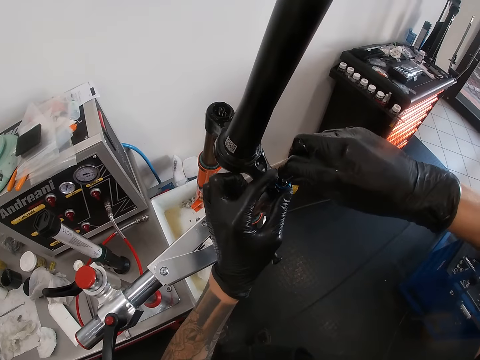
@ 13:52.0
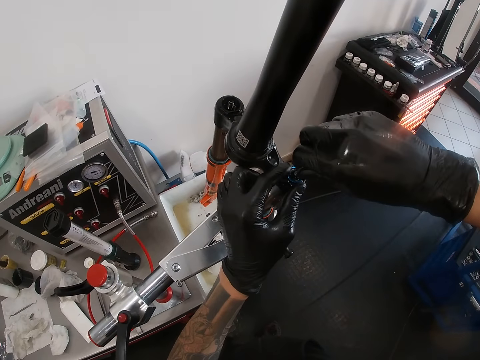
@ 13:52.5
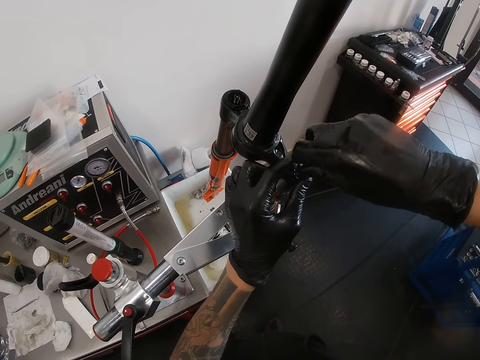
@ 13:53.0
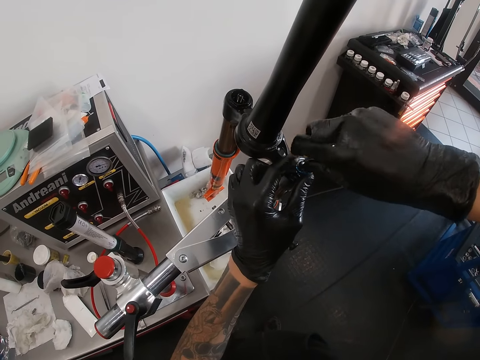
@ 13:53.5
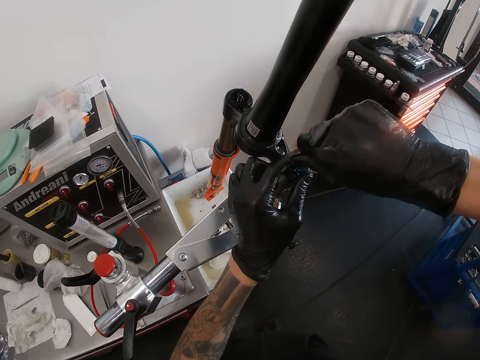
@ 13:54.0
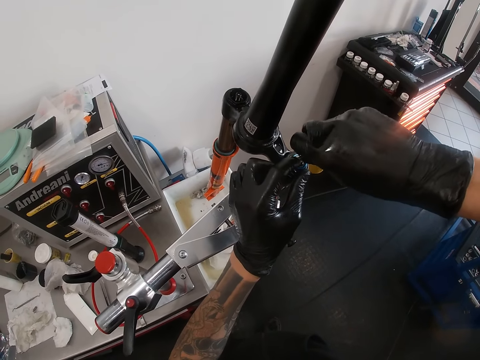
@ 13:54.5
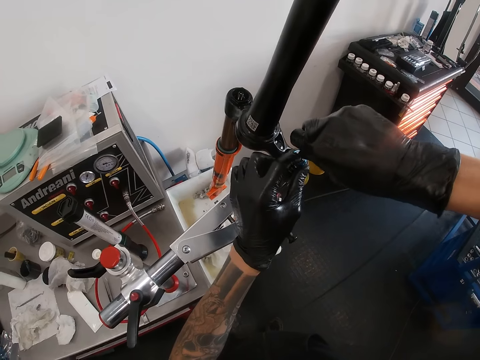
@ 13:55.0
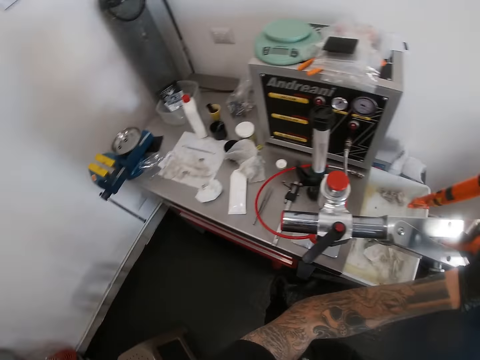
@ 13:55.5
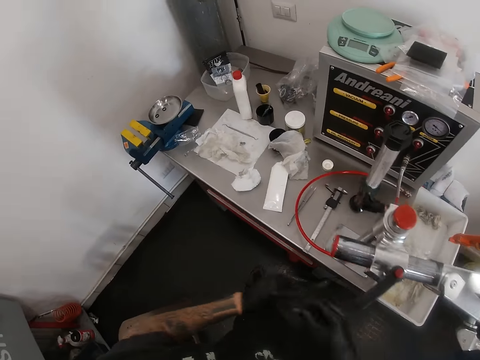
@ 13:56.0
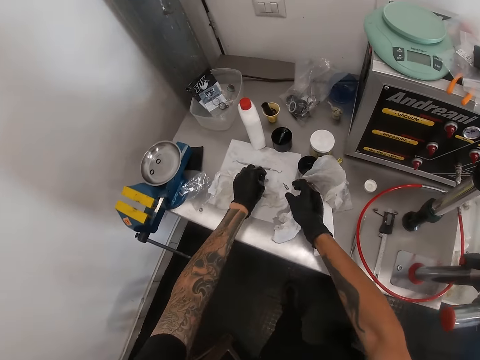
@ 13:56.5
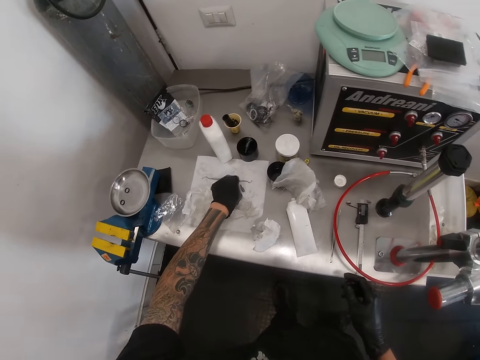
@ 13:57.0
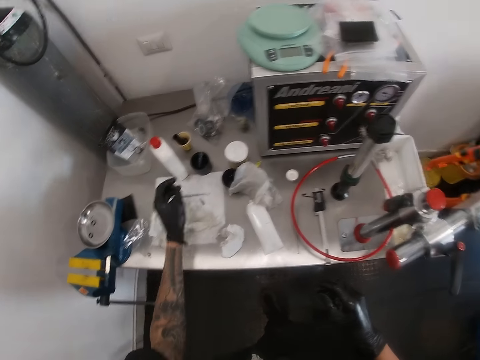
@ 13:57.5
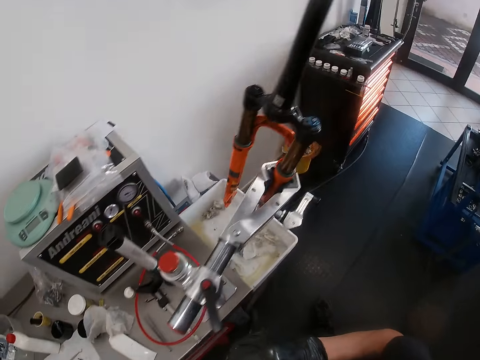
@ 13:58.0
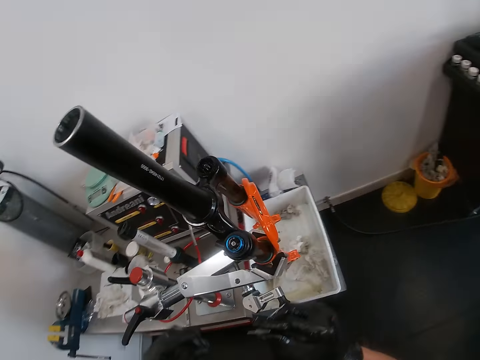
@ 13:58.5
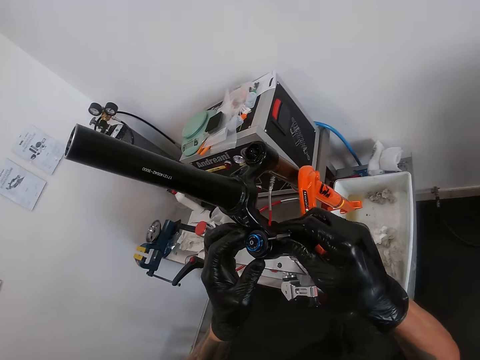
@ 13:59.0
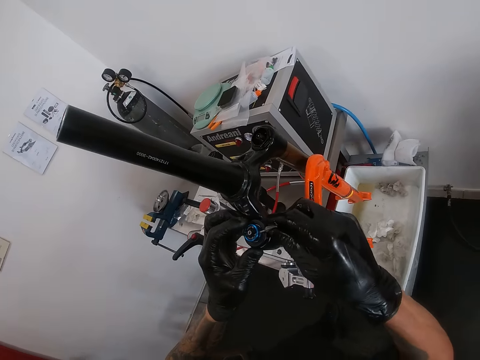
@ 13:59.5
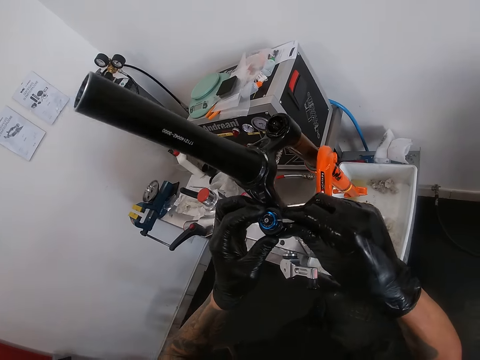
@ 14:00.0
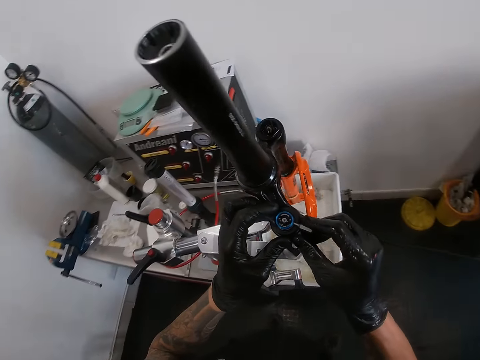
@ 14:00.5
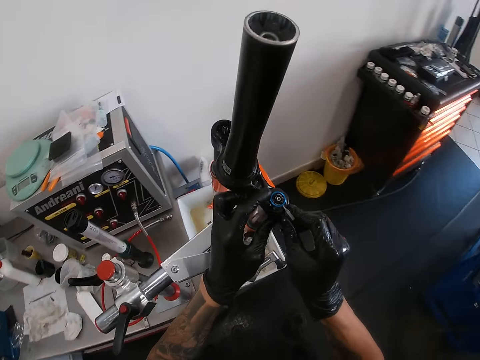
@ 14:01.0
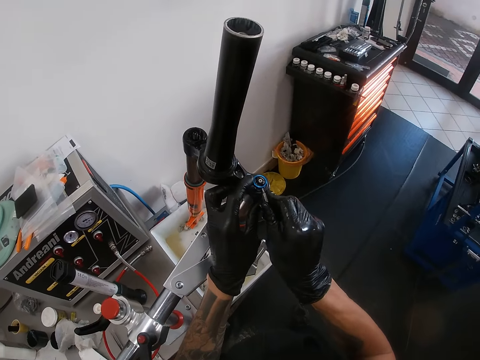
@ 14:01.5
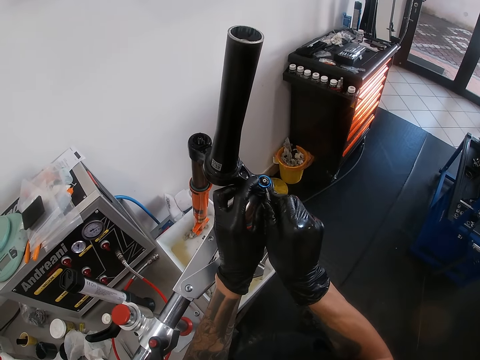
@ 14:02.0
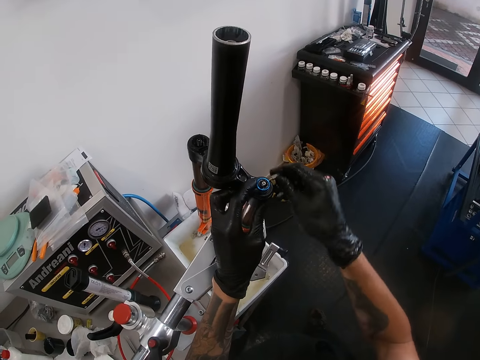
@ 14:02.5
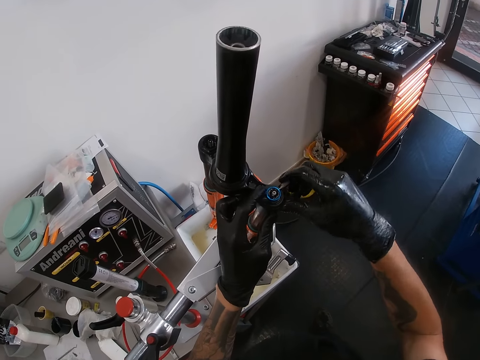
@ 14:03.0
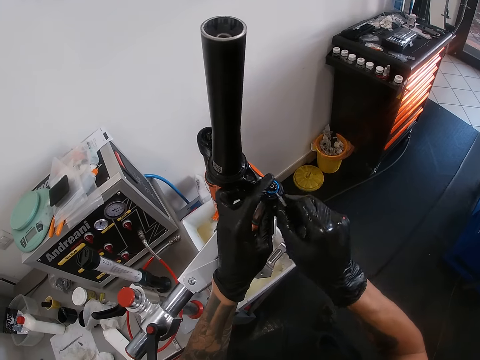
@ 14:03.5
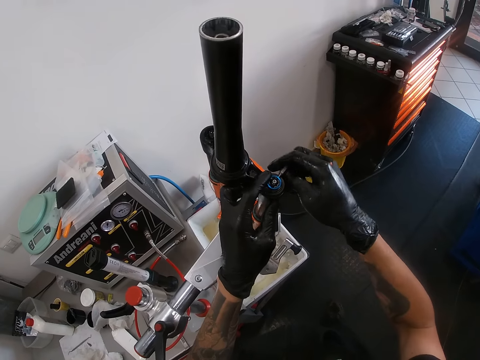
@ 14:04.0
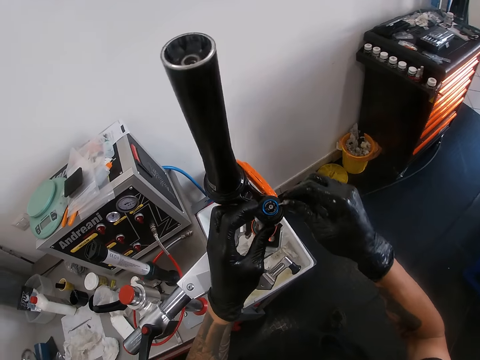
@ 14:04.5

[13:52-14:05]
The camera wearer tightens the external compression adjustment of the suspension fork with the wired screw in his right hand. He drops the wired screw in his right hand on the tool table. He picks up a screw tap or fastener from the tool table with his left hand. He passes the screw tap from his left hand to his right hand. He sets the dial of the external compression of the suspension fork with the screw tap in his right hand. He fastens the joint with the fastener.

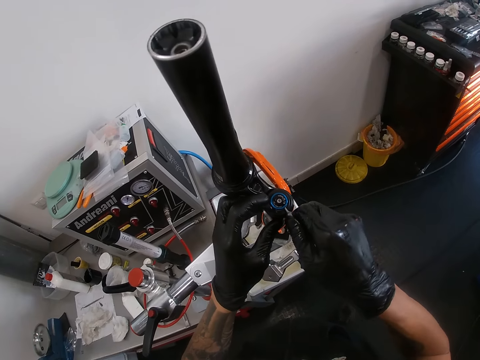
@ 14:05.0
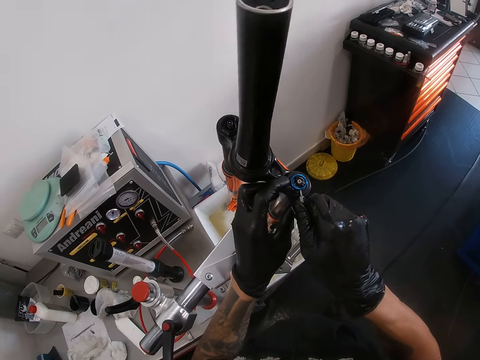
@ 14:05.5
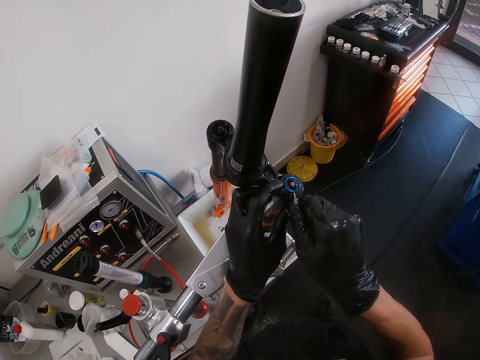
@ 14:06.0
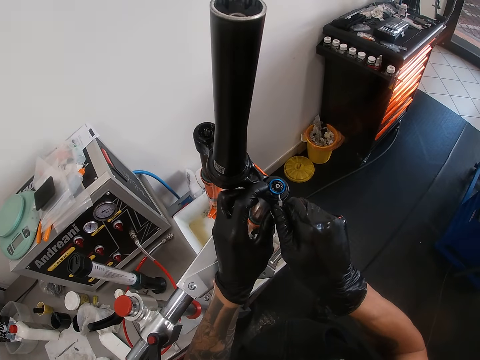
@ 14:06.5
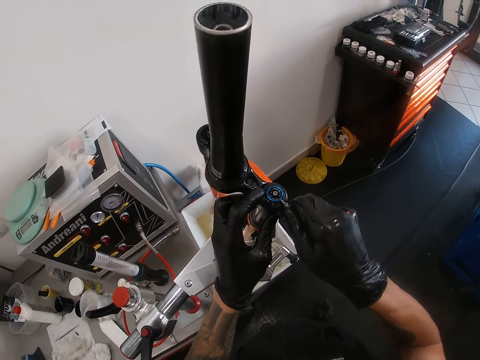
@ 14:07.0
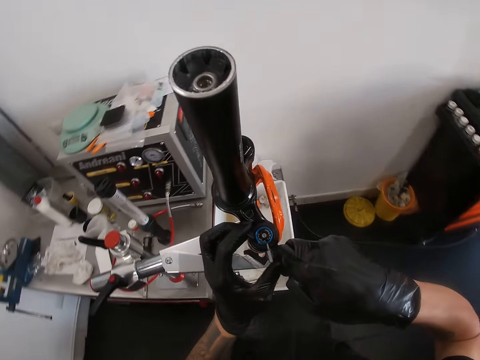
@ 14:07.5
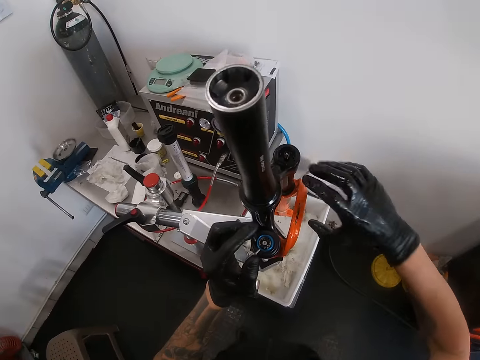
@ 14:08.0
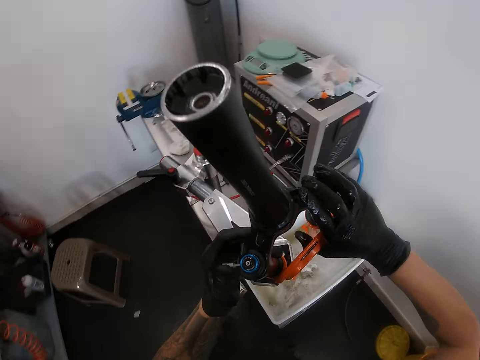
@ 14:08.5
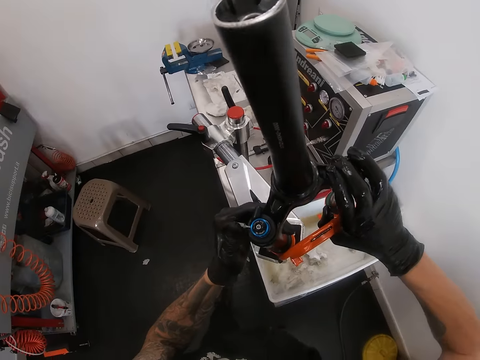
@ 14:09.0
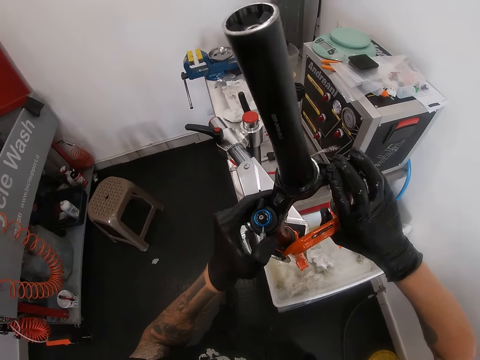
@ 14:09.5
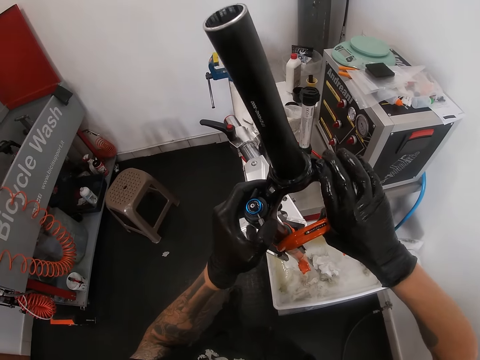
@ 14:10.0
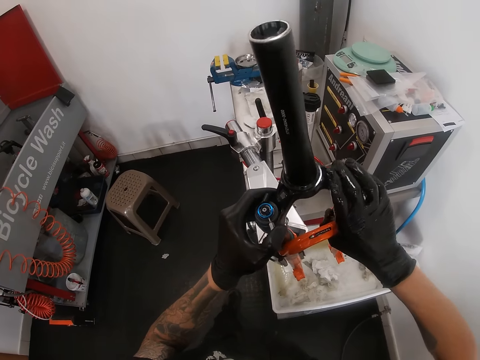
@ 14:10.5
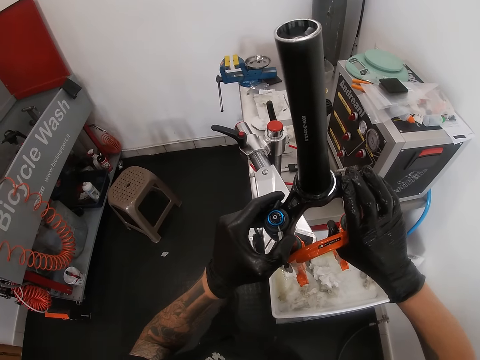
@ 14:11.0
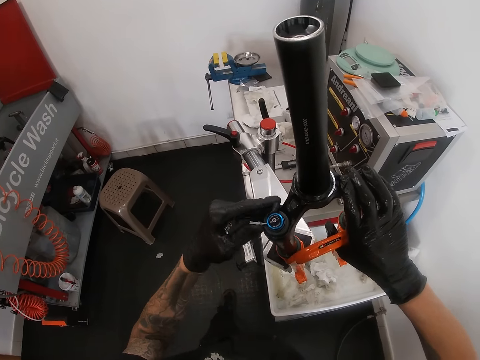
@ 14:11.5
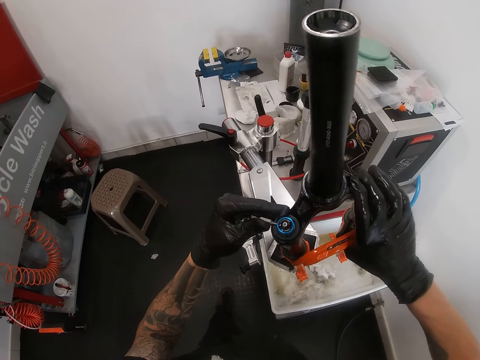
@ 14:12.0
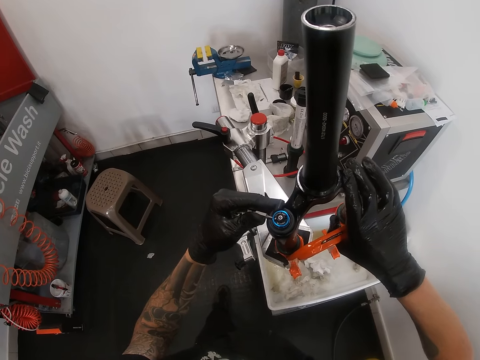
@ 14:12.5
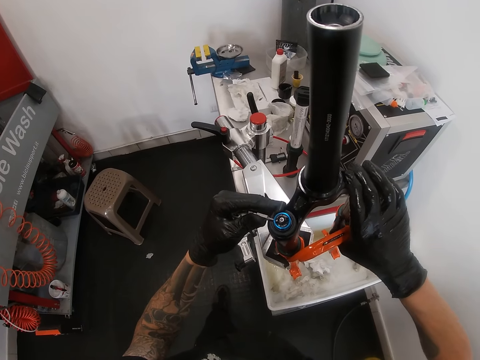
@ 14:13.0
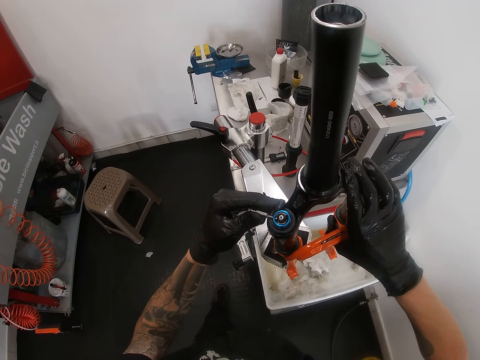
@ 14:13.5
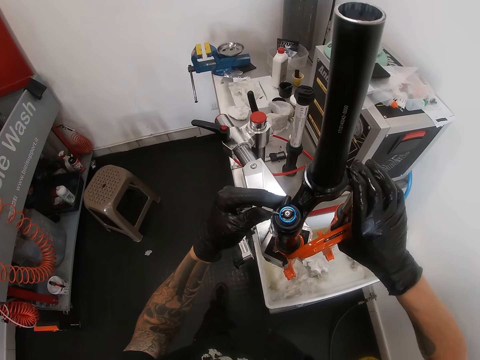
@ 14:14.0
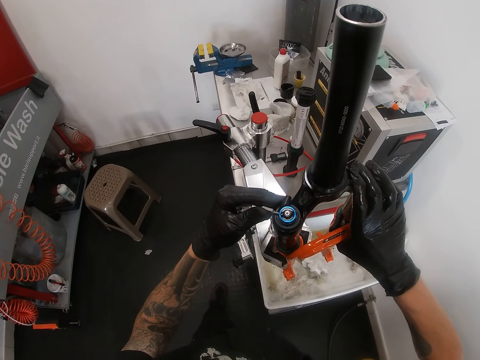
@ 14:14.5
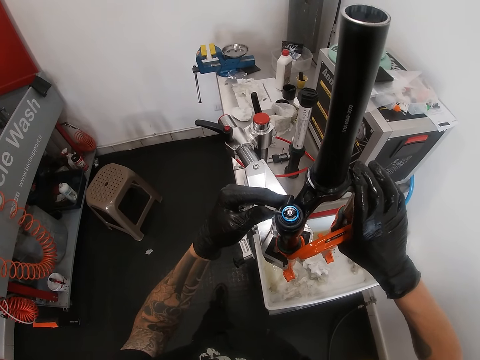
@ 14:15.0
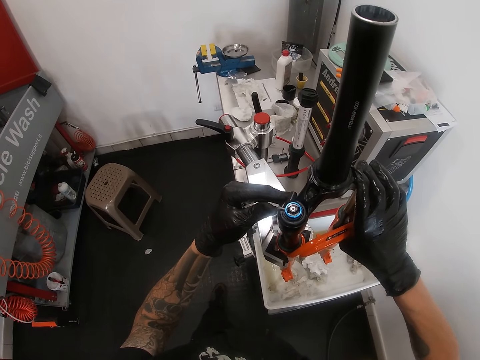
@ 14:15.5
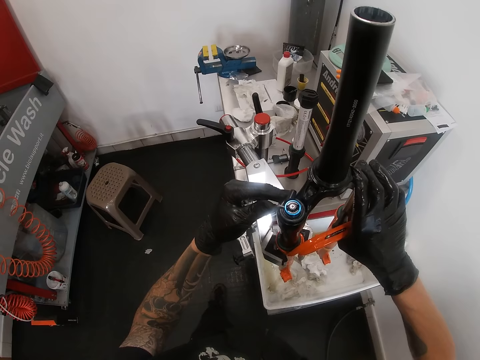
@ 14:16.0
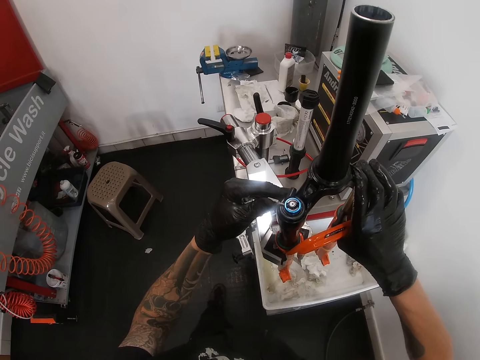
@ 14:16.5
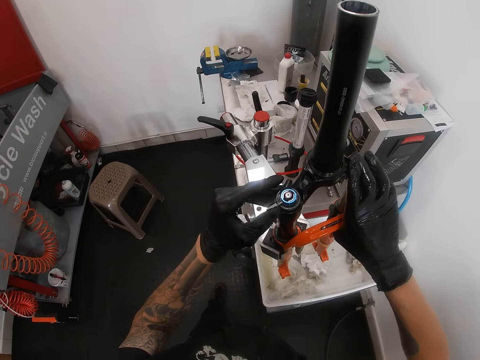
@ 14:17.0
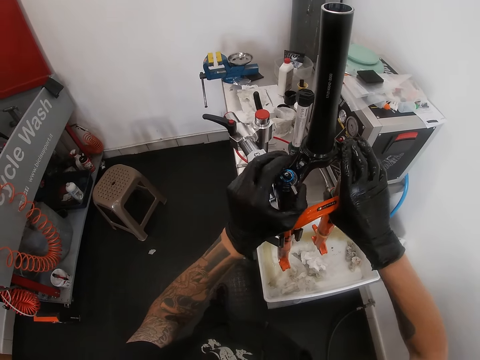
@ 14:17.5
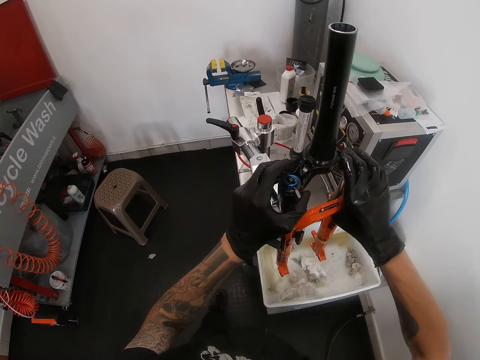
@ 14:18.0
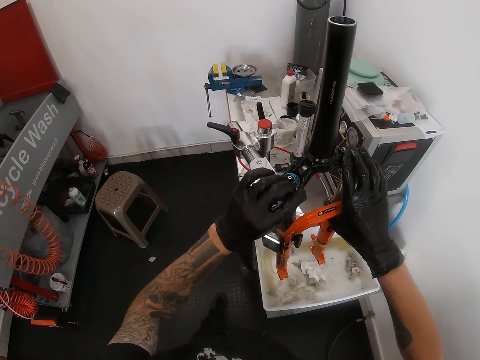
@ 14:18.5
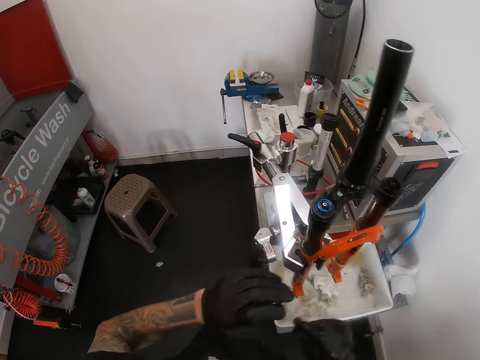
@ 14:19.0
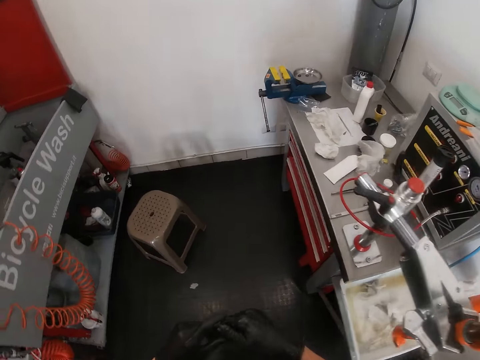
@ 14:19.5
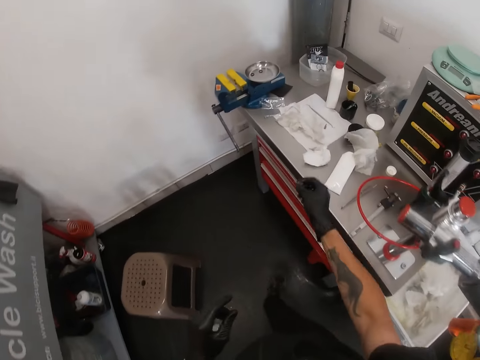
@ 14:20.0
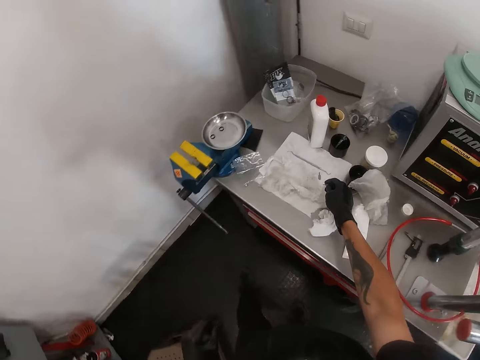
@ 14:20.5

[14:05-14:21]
The camera wearer sets the dial with the screw tap in the external compression of the suspension fork with his left hand. He adjusts the crown of the suspension fork with his right hand. He holds the bicycle fork with his right hand. He removes the screw tap from the external compression of the compression fork with his left hand. He walks around the area. He passes the screw tap from his left hand to his right hand. He drops the screw tap in his right hand on the tool table.
